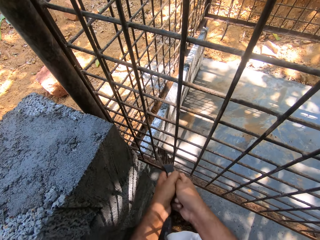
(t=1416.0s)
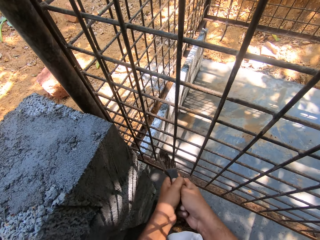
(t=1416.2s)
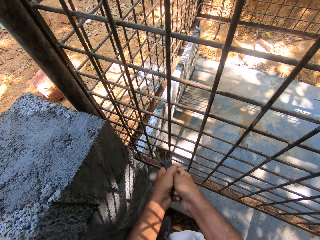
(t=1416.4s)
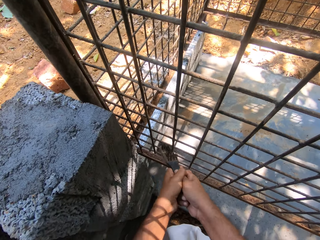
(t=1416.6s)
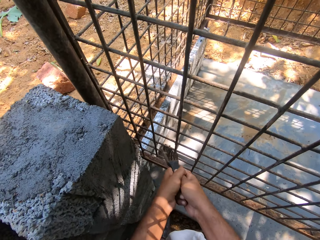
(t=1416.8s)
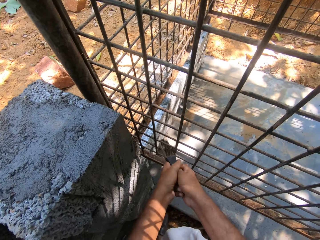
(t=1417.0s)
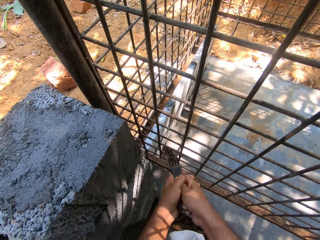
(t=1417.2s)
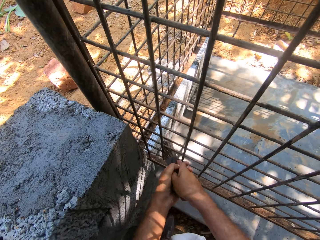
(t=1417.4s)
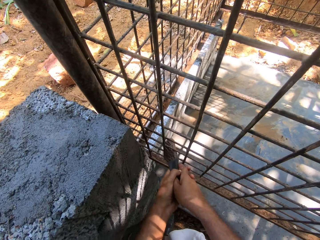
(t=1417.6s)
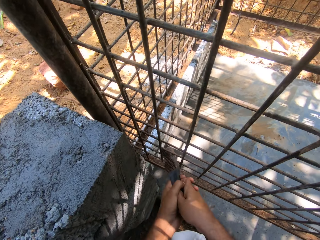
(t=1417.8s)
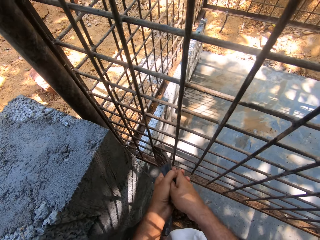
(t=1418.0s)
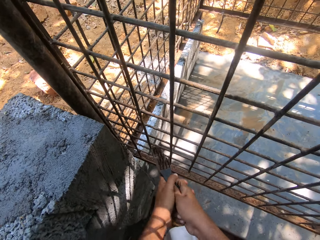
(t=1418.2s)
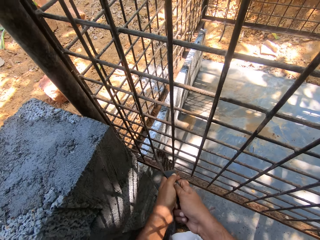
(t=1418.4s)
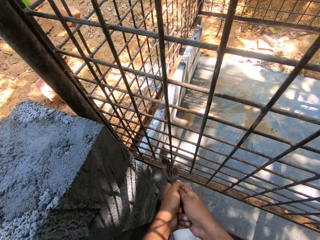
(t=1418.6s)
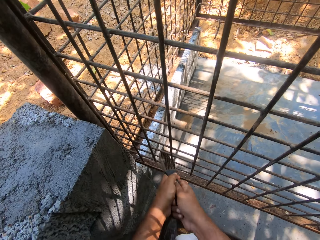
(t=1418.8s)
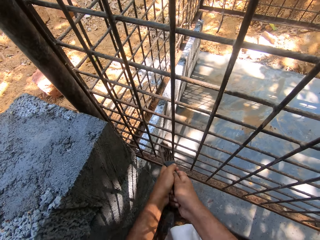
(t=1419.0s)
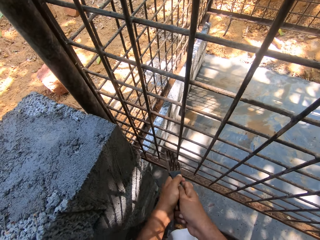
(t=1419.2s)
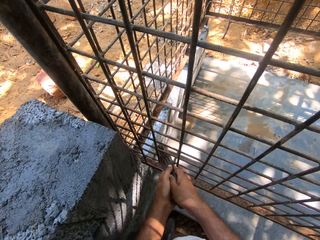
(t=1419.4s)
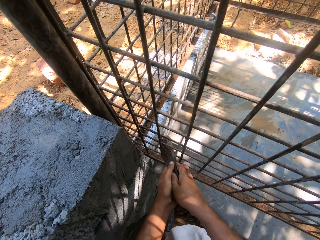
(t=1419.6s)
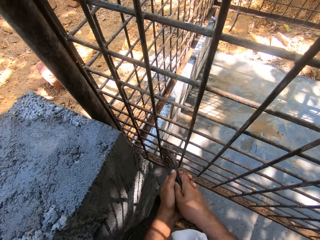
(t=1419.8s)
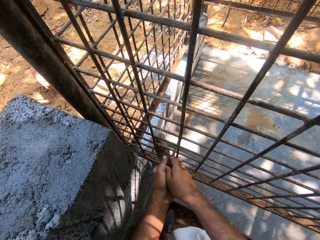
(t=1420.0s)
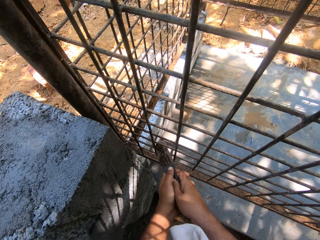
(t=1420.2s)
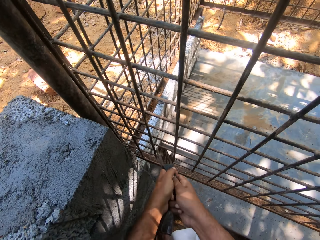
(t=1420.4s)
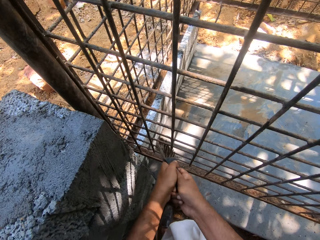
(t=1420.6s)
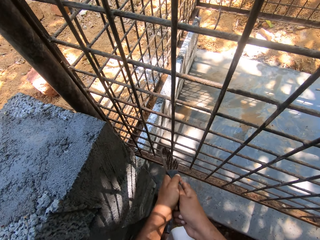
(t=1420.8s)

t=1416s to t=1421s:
The camera wearer brushes the cage metals.

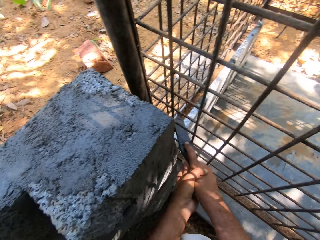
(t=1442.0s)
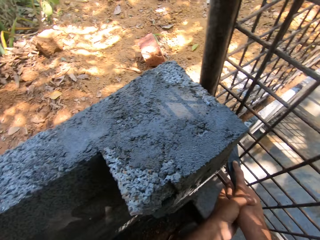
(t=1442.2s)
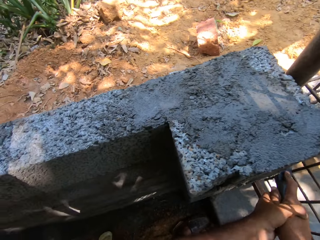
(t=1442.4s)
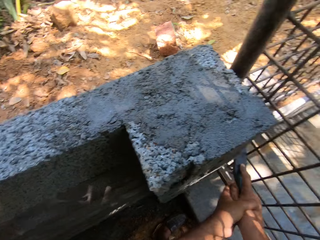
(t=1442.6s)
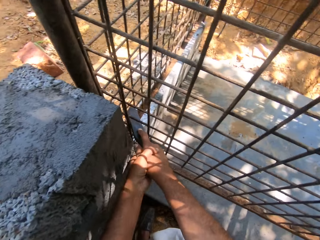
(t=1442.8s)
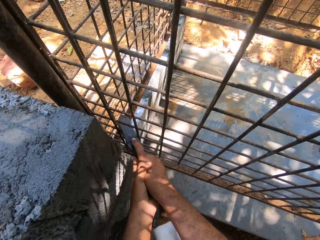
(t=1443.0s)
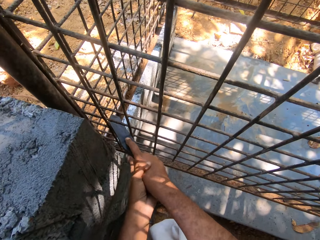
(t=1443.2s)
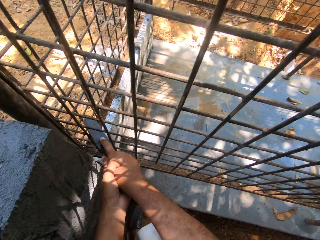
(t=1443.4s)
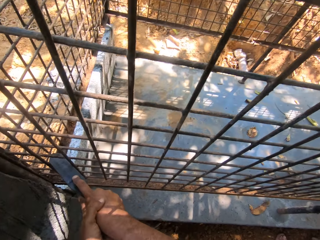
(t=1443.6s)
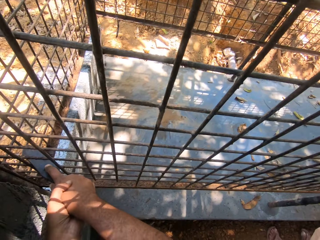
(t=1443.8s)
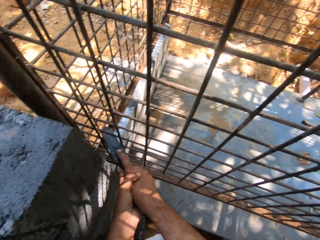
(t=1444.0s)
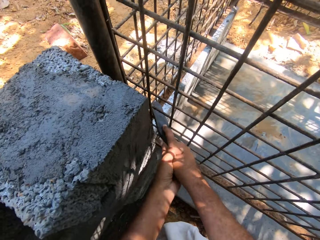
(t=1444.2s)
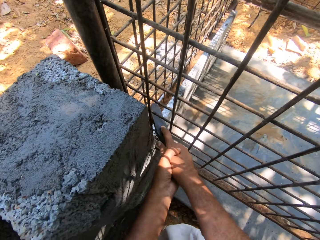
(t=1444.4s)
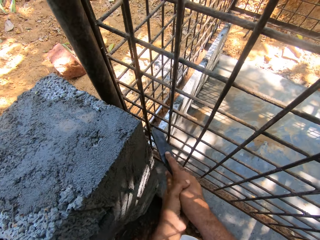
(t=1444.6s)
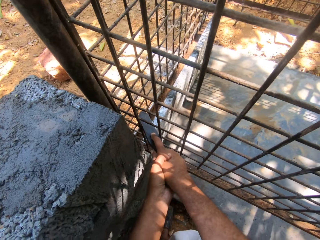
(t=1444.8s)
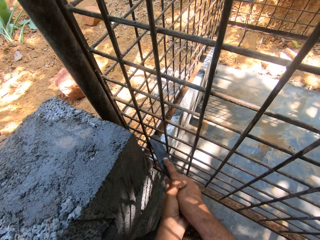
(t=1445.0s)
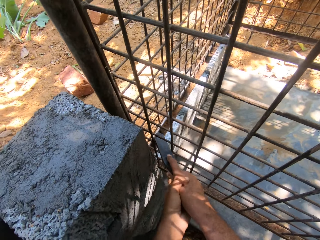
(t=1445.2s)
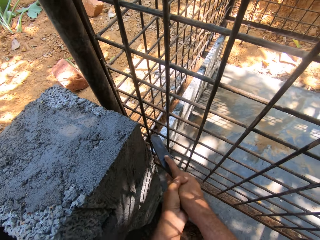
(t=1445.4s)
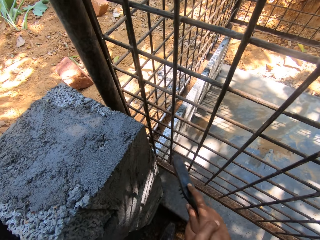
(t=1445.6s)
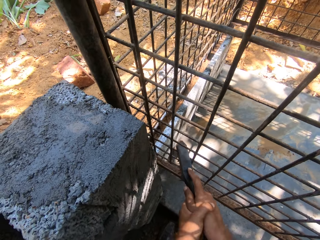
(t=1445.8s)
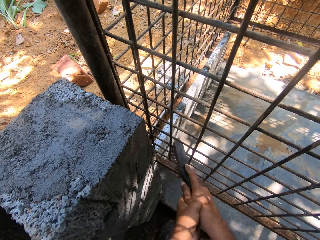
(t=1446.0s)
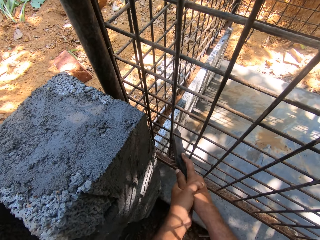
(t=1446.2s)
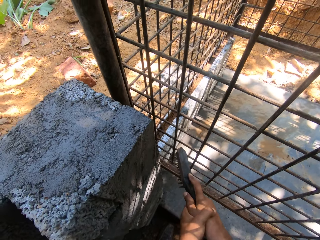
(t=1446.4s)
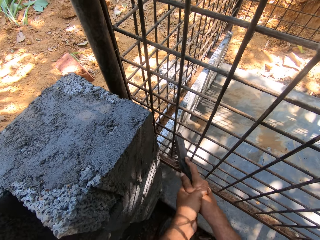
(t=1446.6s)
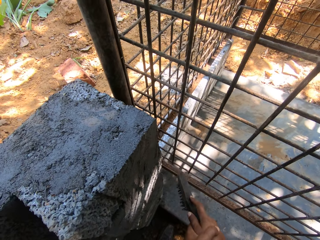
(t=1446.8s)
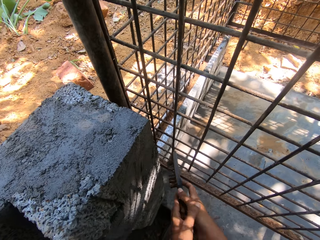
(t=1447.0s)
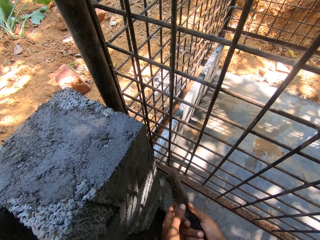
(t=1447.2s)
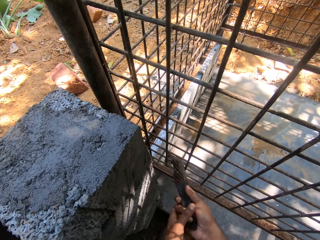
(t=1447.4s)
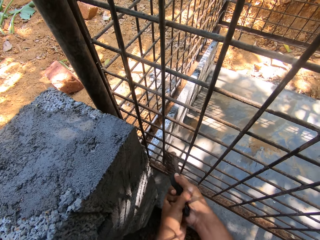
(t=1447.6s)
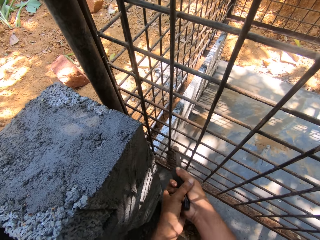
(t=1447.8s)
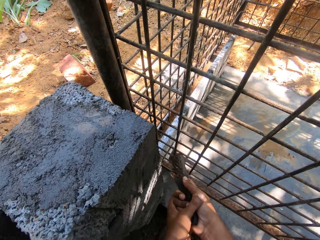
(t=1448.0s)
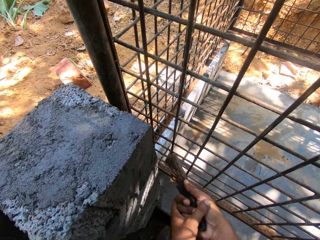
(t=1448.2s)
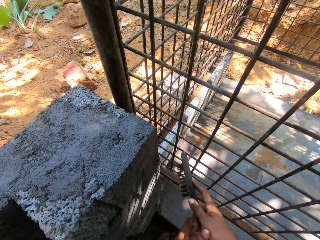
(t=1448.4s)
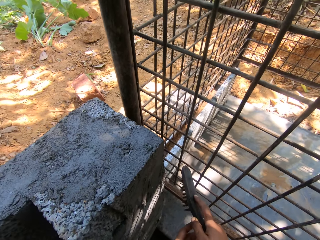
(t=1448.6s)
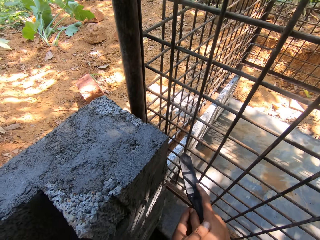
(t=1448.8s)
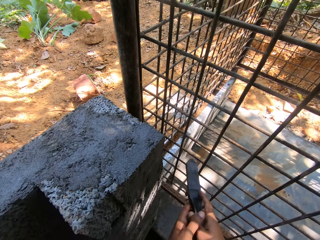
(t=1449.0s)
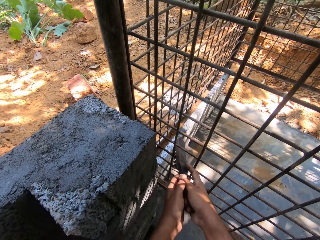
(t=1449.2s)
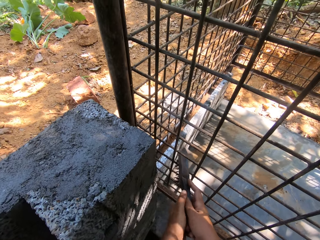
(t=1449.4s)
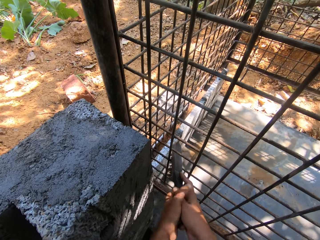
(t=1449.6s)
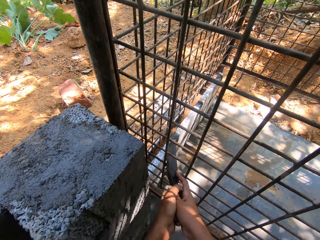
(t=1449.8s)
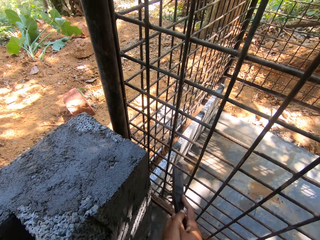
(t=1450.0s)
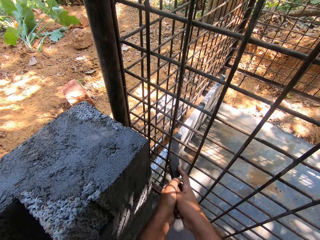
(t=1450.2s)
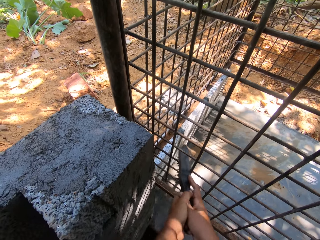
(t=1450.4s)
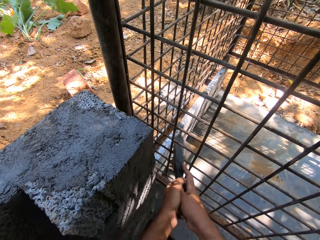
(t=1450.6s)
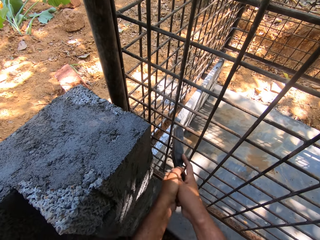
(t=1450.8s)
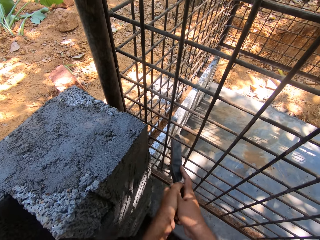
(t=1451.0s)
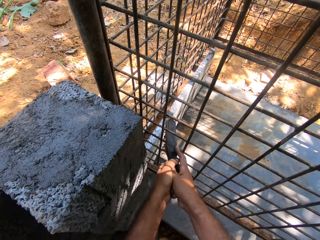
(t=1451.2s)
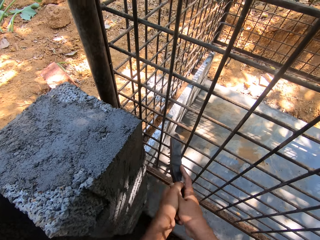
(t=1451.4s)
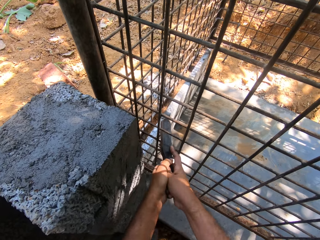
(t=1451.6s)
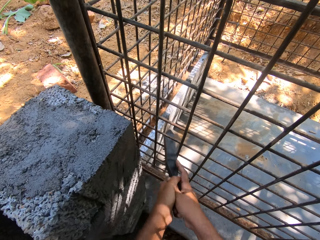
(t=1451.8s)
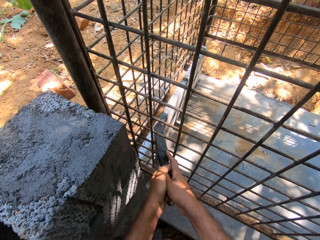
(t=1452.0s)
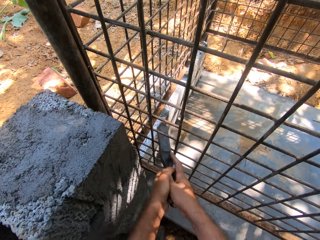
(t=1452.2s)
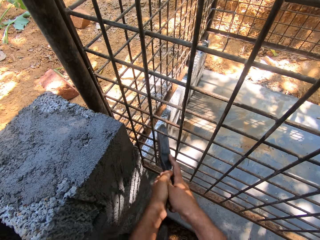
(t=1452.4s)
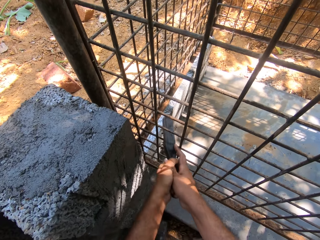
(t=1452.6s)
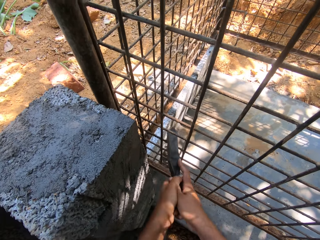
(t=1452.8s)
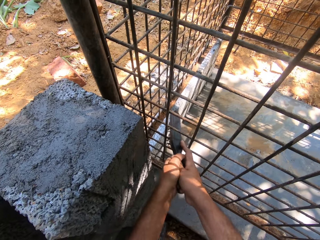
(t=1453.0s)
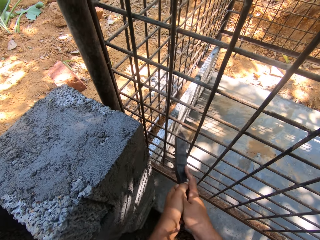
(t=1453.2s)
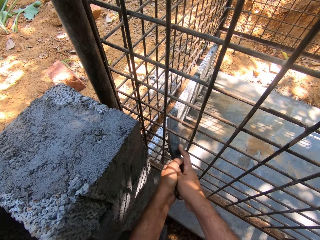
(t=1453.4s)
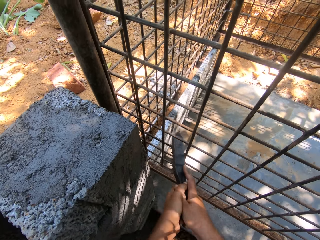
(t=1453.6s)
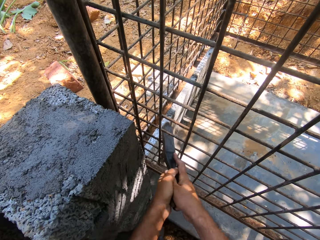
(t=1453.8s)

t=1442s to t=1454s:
The camera wearer looks around. They brush a cage's metals. They turn the brush. They brush the cage's metals.

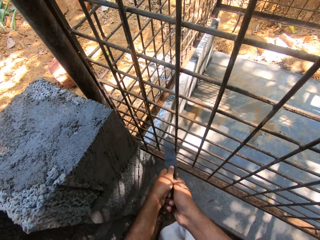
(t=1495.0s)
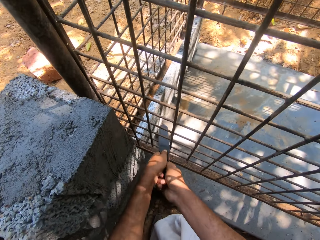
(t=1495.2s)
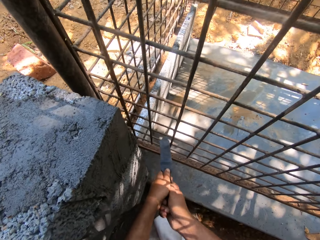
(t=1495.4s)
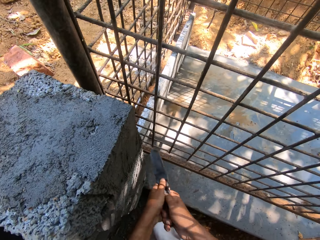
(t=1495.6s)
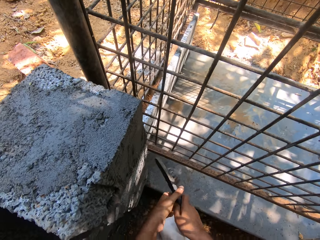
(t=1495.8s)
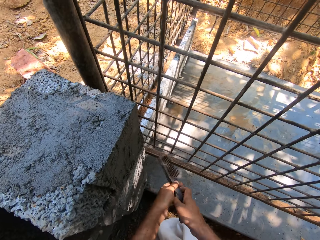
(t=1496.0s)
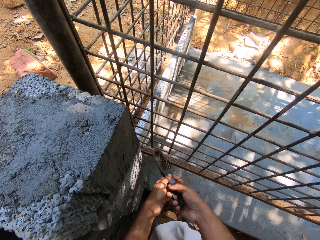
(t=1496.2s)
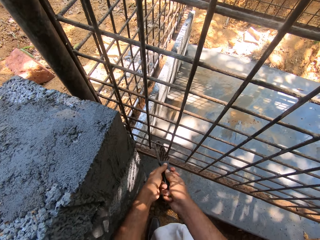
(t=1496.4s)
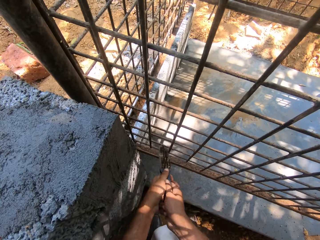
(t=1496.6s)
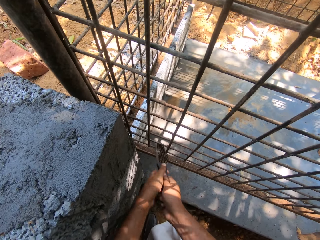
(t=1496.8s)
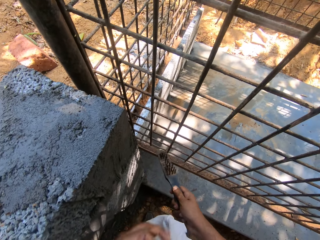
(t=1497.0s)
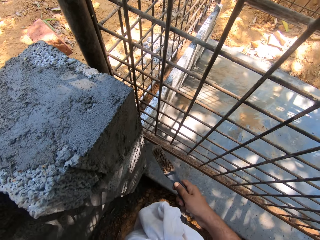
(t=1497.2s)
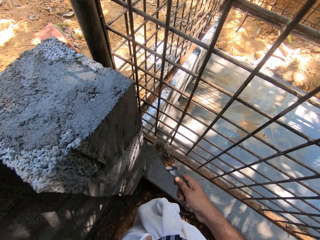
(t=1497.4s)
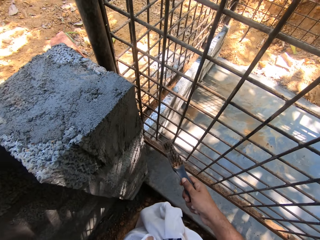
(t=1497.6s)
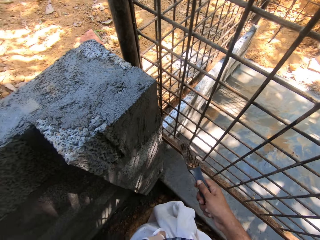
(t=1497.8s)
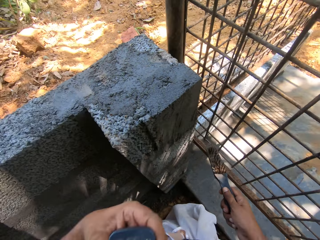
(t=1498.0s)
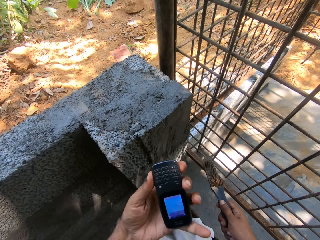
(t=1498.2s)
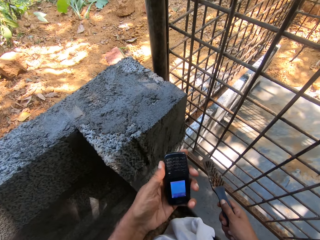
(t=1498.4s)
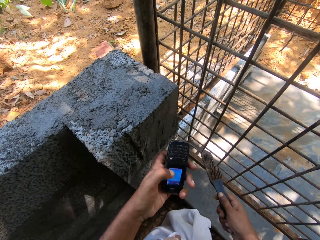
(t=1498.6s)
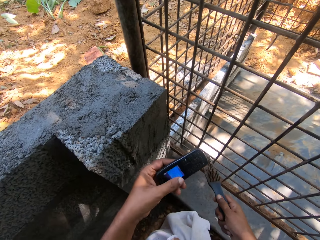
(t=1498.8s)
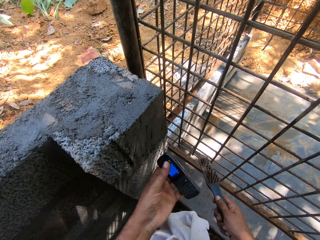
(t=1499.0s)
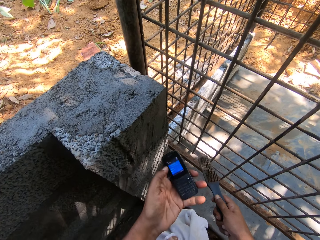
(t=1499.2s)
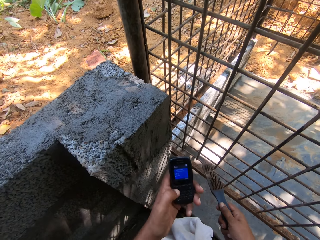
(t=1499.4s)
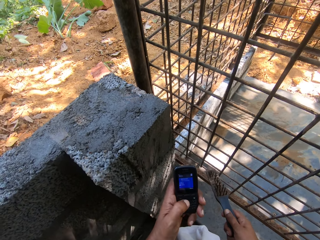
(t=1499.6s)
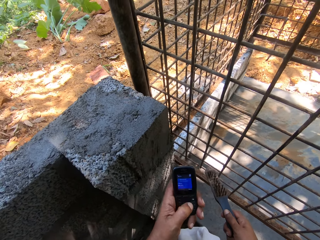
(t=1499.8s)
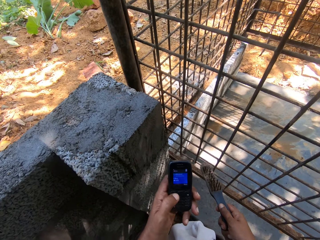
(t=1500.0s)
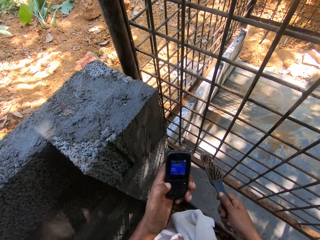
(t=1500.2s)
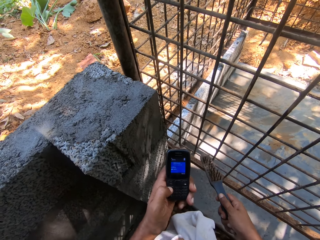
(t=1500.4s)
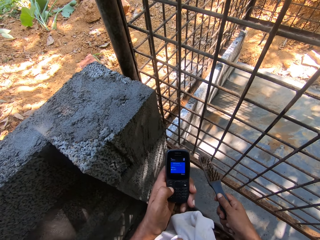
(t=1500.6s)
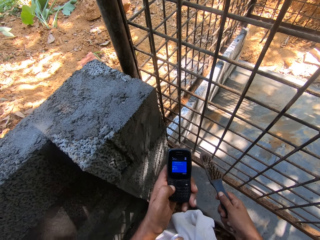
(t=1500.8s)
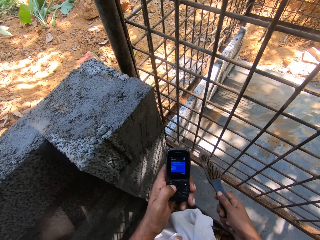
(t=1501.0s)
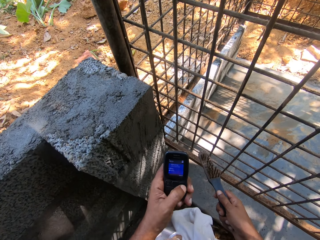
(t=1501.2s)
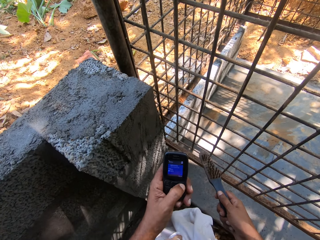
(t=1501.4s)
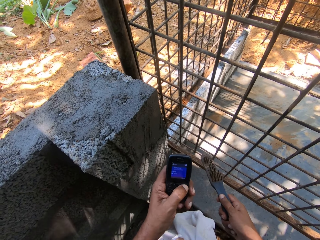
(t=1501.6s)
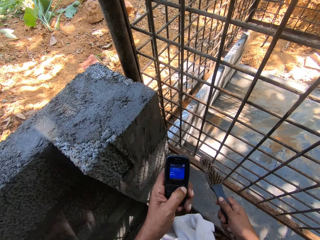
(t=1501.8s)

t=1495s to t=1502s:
The camera wearer turns the brush. They remove the phone from the pocket. They look at the brush.
